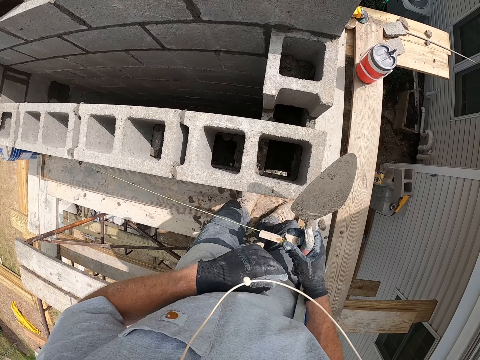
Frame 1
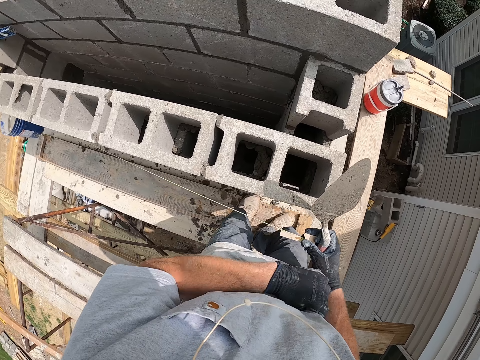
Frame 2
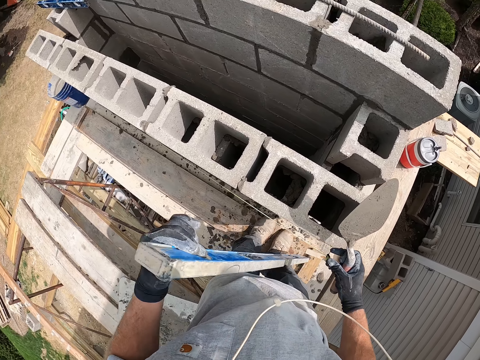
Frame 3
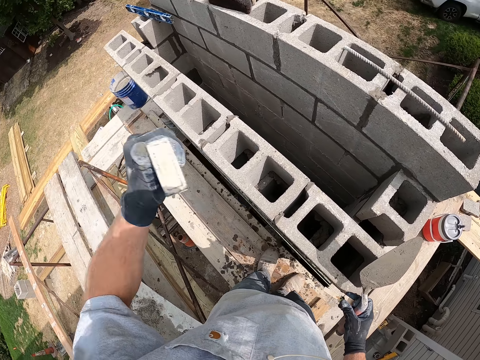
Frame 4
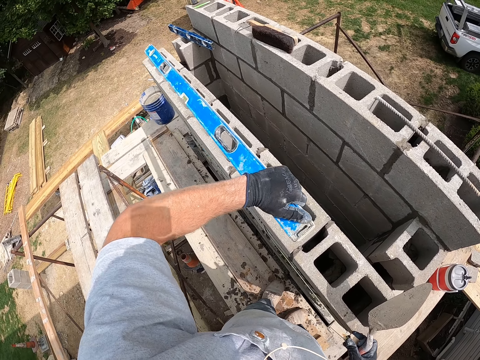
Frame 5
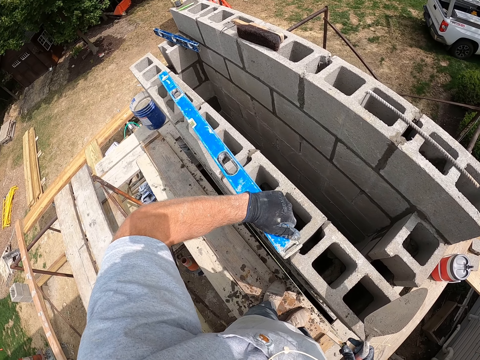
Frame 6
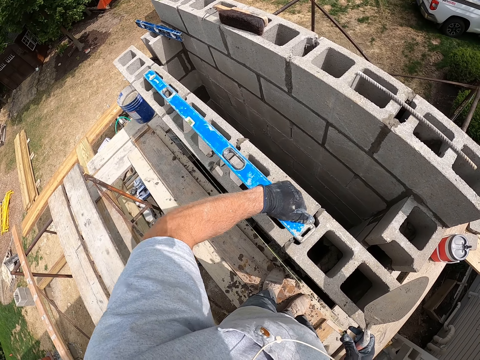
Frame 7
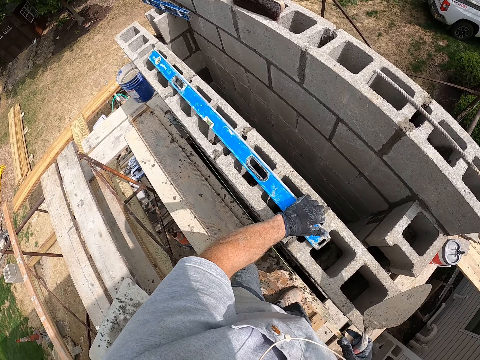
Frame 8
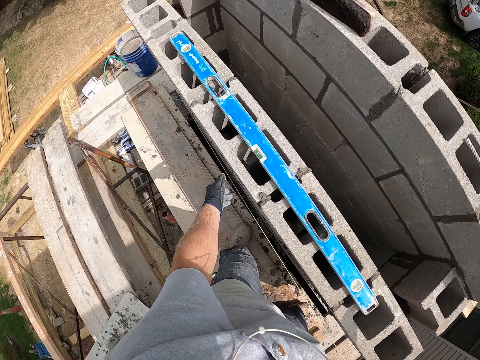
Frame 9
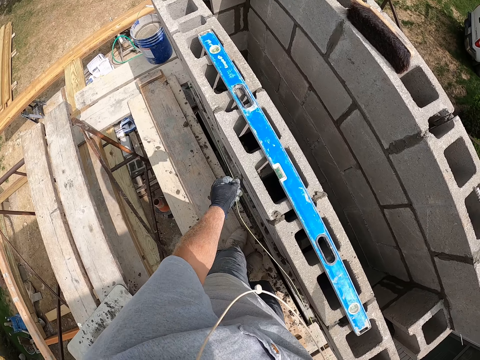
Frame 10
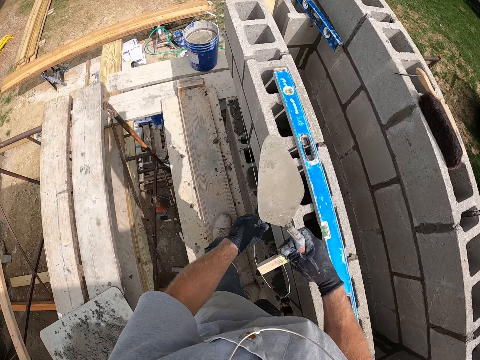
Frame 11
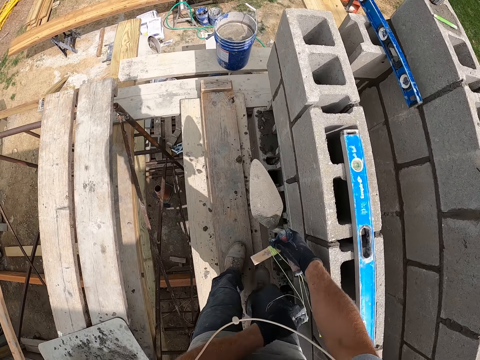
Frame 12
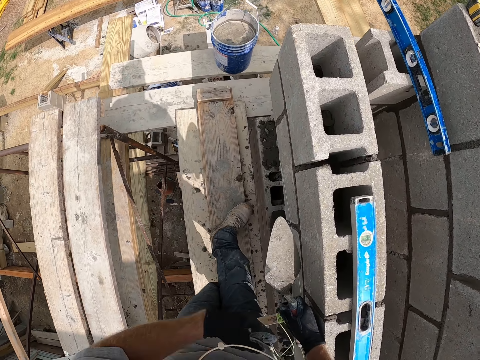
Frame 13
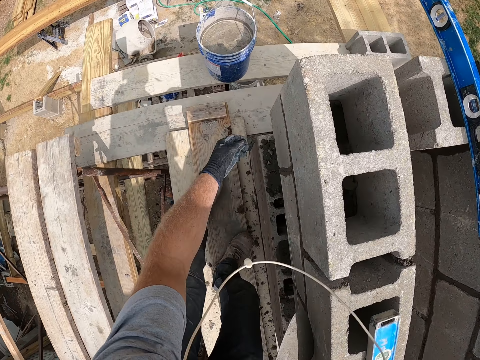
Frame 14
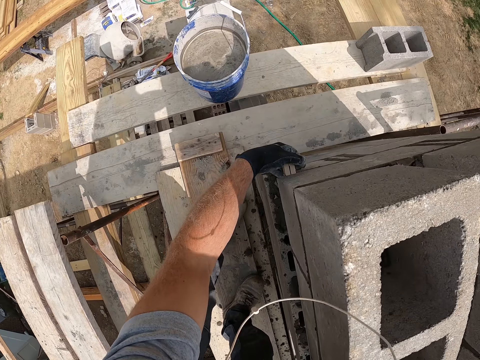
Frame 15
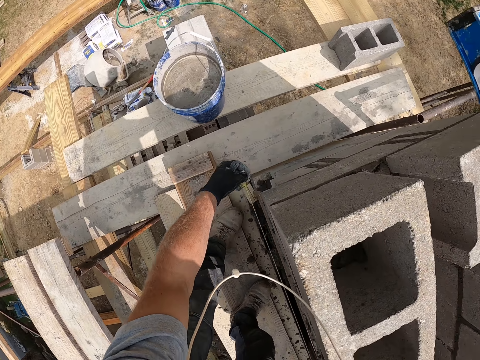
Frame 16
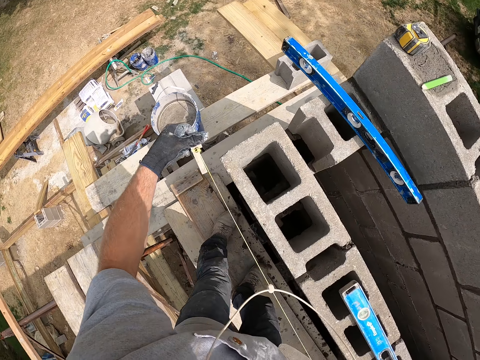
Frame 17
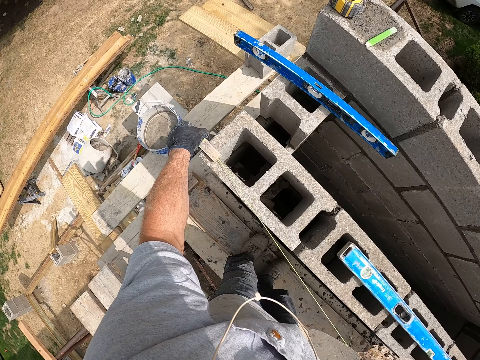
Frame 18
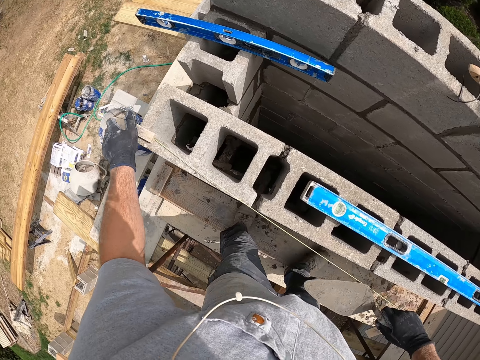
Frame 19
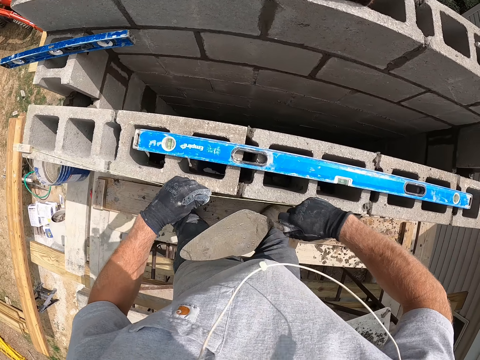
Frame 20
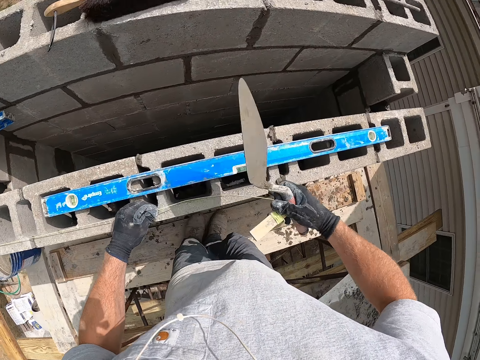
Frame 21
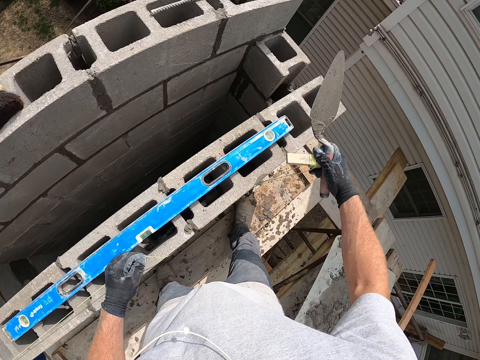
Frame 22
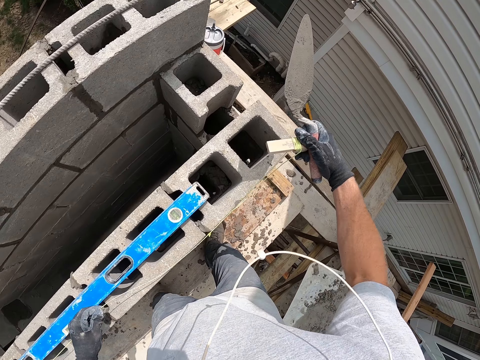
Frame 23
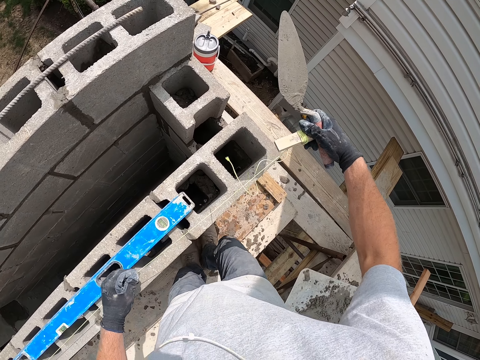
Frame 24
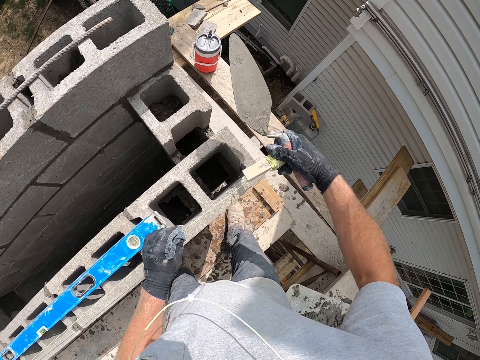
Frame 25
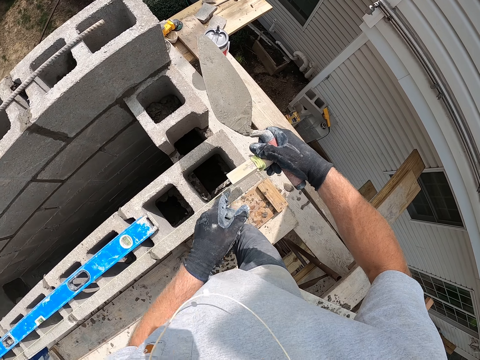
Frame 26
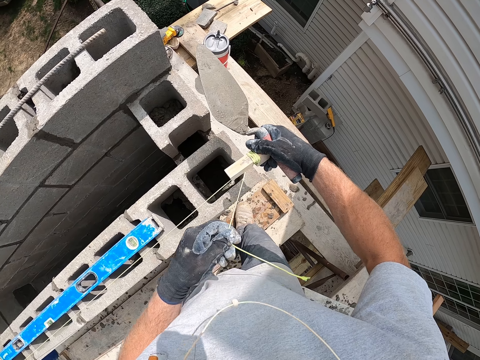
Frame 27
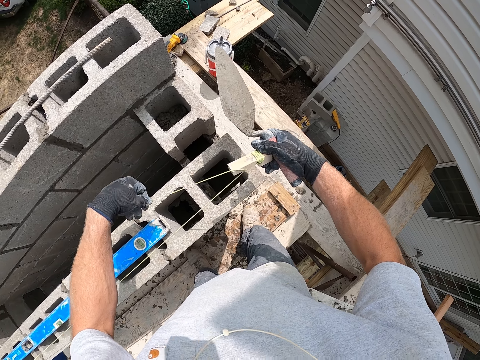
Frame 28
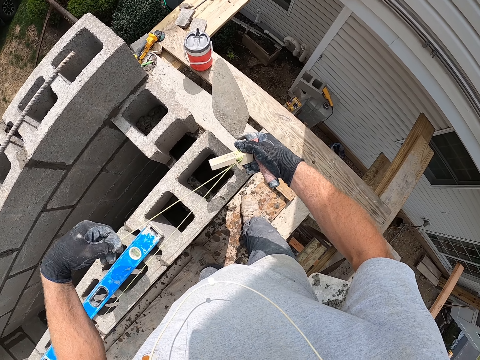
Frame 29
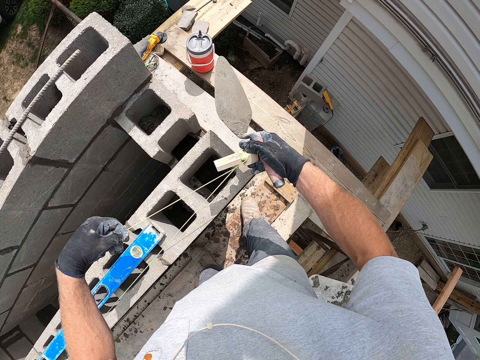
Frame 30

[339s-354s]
The camera wearer holds the spirit level with his left hand. He places the spirit level on the concrete wall. He adjusts a brick line on the concrete wall with his hands. He removes the thread on the wall. He holds the thread with his hands and puts the thread on the wall.

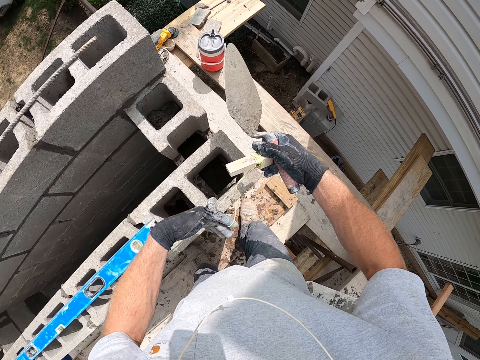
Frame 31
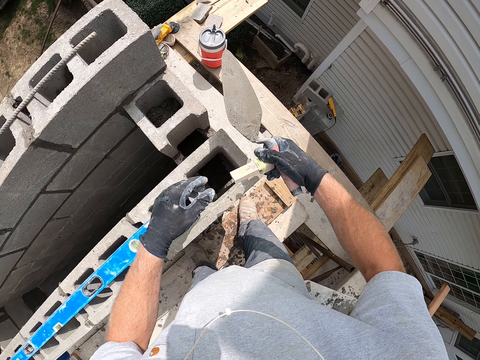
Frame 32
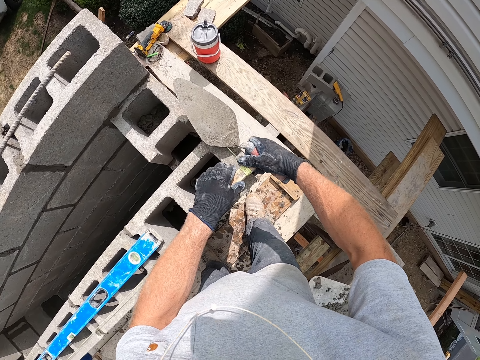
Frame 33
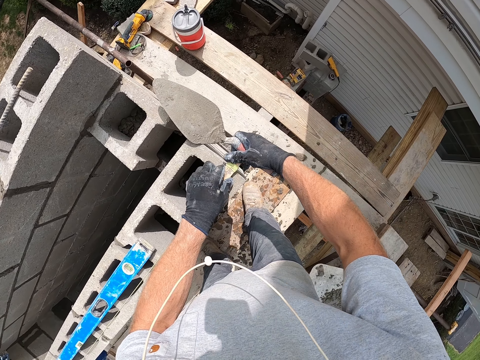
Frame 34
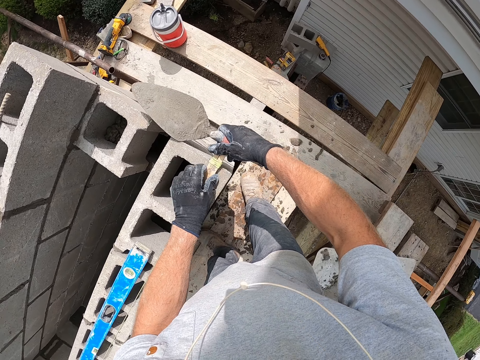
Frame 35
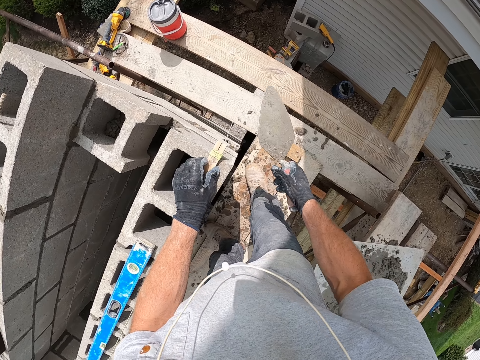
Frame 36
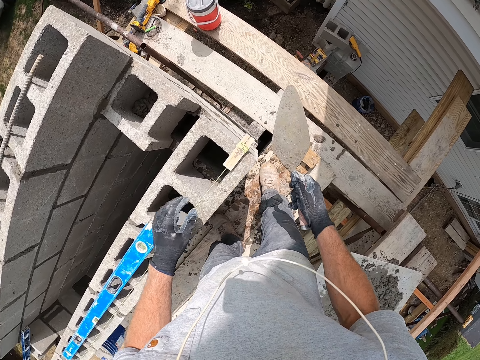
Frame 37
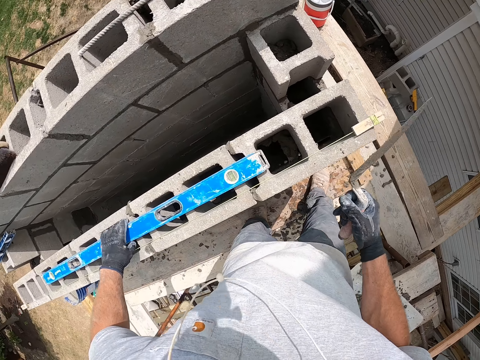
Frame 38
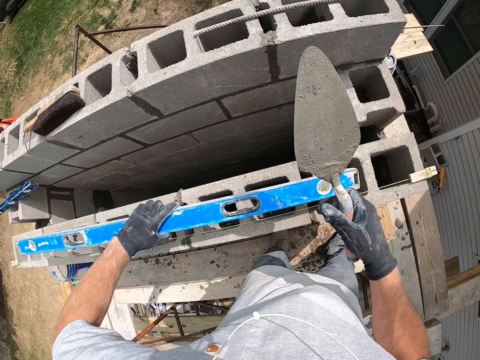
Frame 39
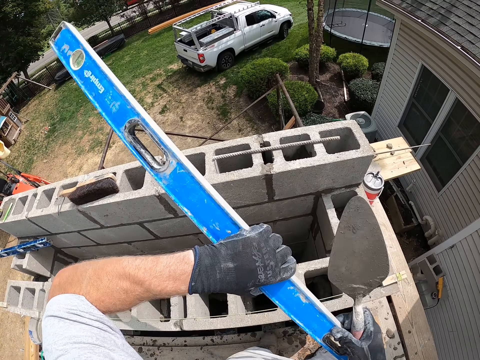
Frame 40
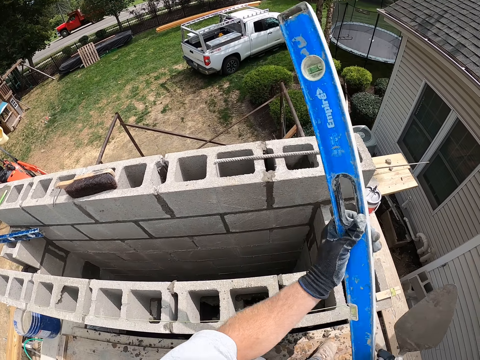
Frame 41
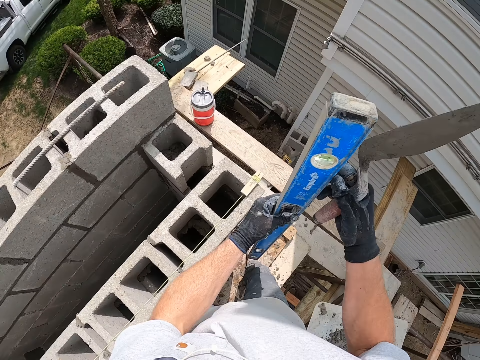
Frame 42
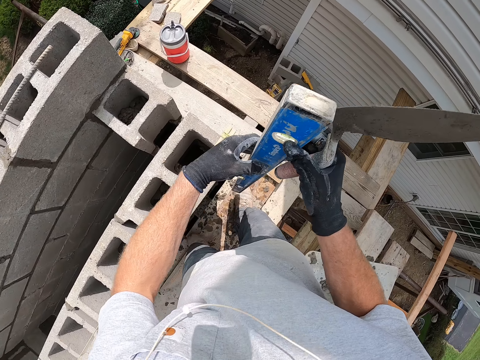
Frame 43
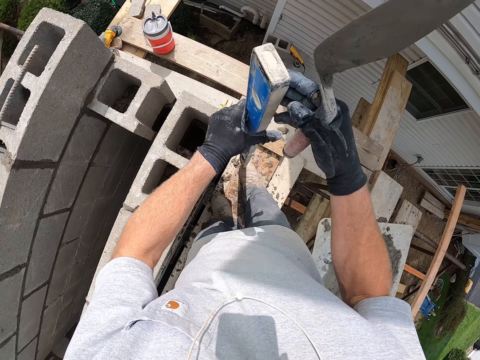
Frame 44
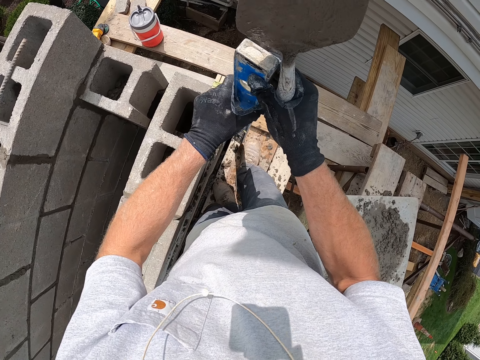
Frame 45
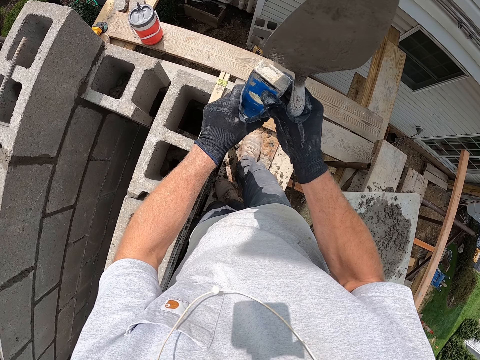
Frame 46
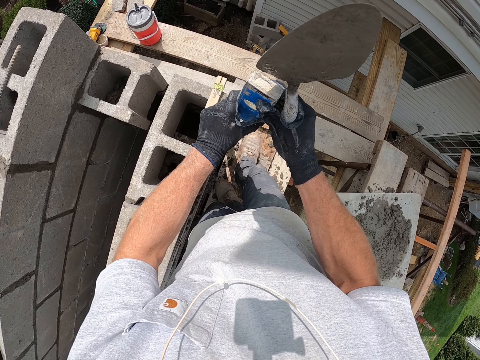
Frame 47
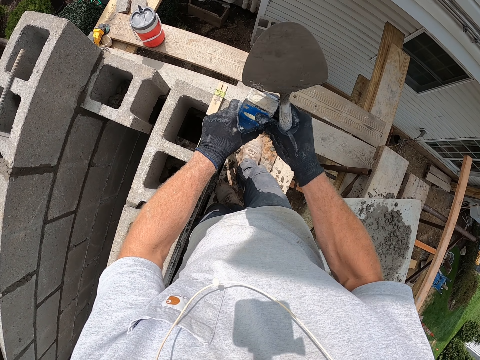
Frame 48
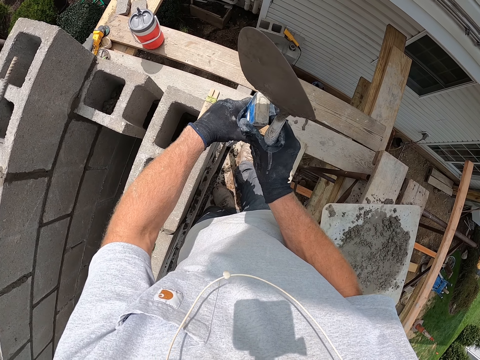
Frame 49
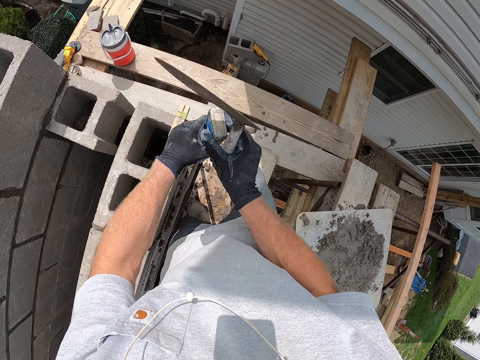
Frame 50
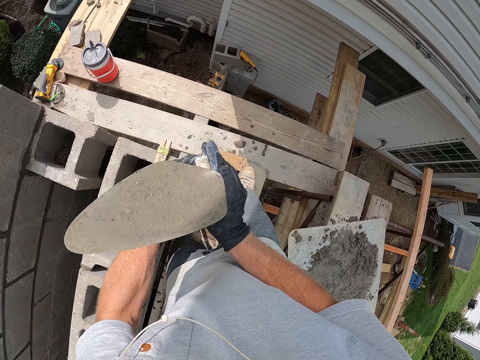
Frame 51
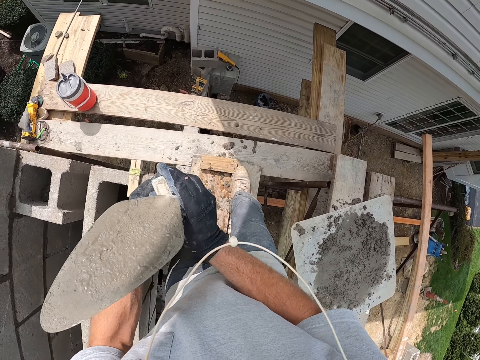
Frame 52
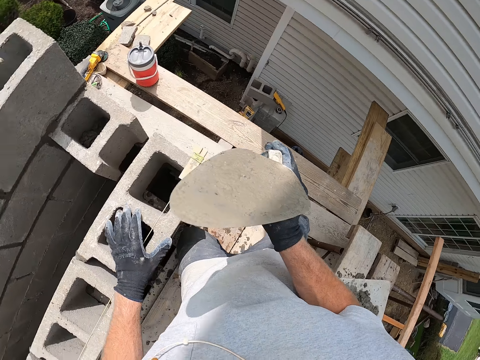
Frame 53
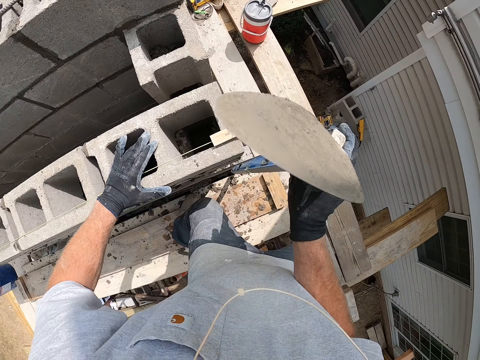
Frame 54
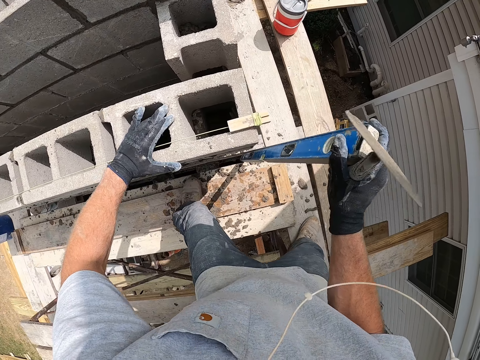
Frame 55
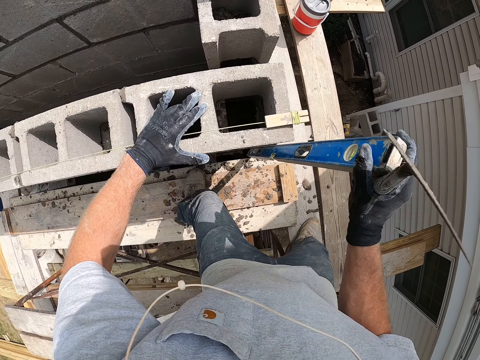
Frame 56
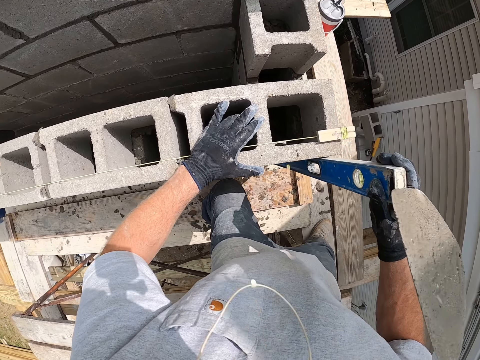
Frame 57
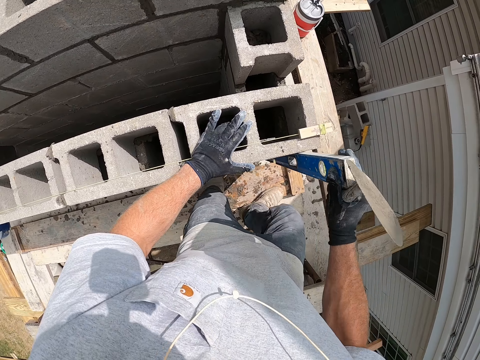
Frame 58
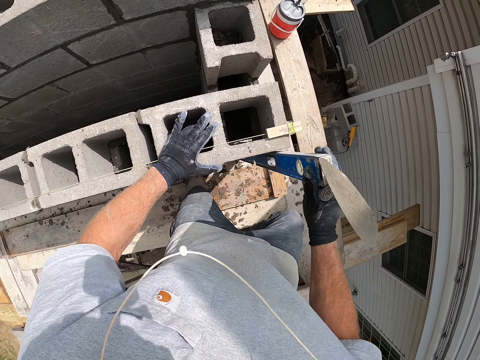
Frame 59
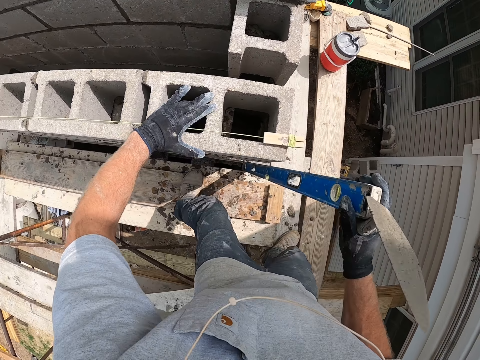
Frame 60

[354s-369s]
The camera wearer picks the spirit level on the concrete wall with his hands. He stands the spirit level with his hands. He measures the wall level with the spirit level.
